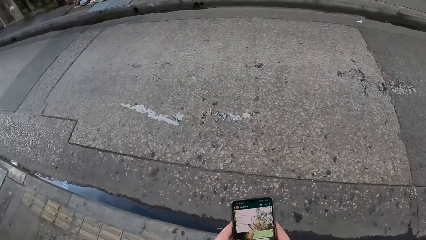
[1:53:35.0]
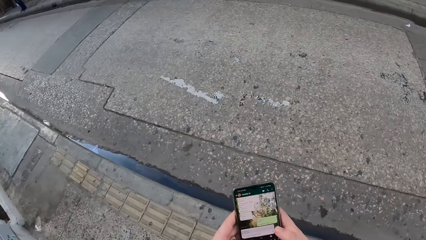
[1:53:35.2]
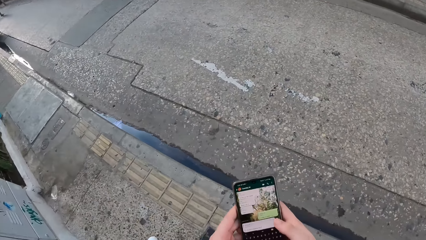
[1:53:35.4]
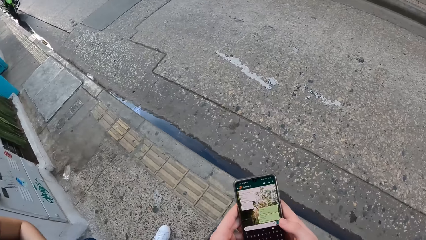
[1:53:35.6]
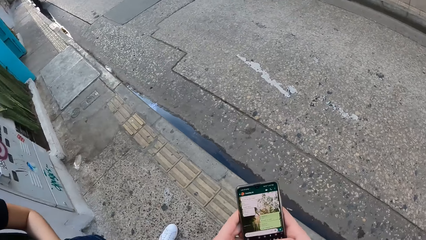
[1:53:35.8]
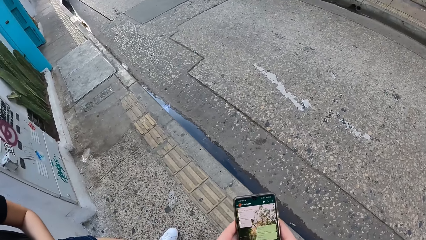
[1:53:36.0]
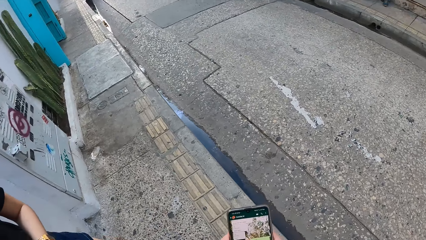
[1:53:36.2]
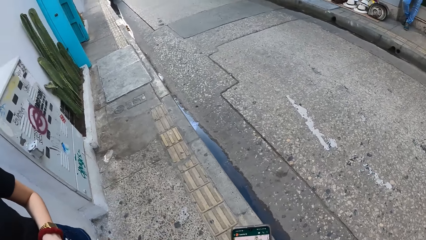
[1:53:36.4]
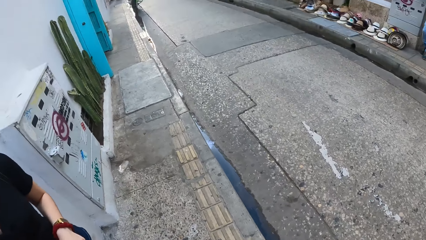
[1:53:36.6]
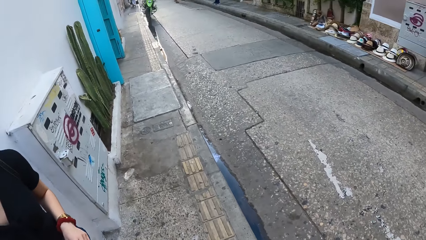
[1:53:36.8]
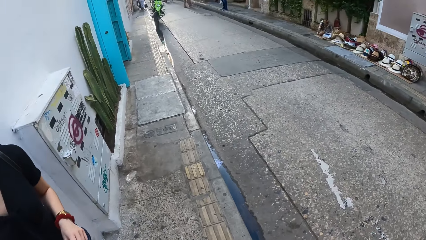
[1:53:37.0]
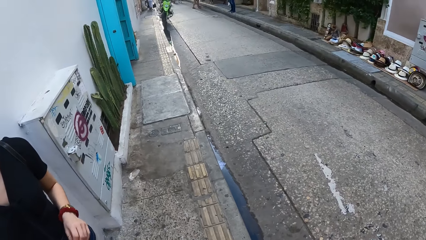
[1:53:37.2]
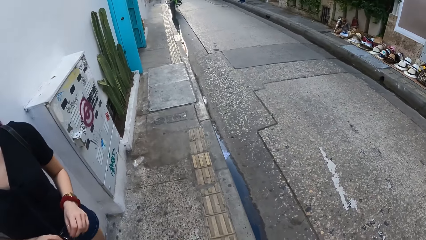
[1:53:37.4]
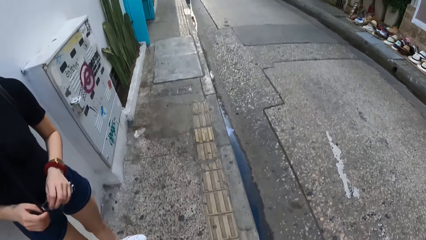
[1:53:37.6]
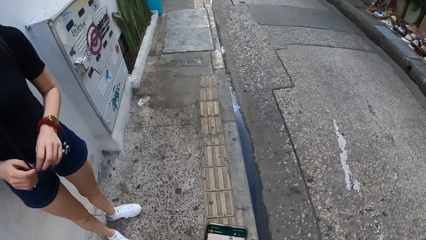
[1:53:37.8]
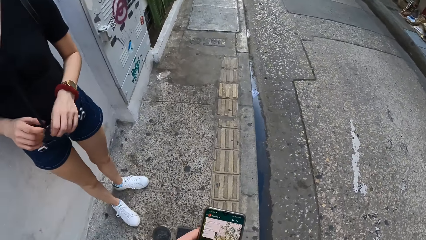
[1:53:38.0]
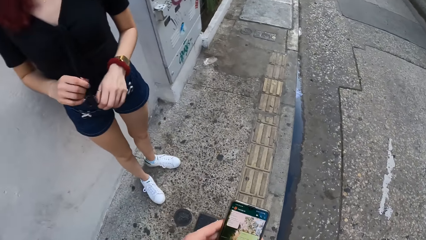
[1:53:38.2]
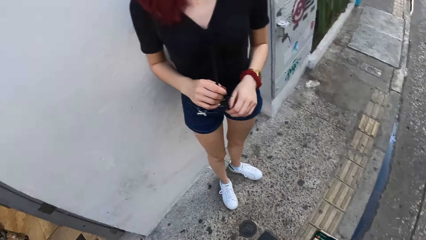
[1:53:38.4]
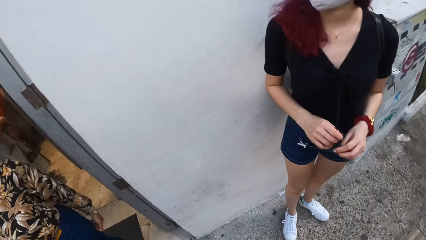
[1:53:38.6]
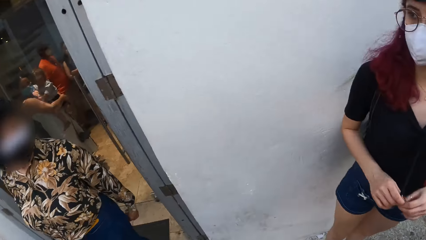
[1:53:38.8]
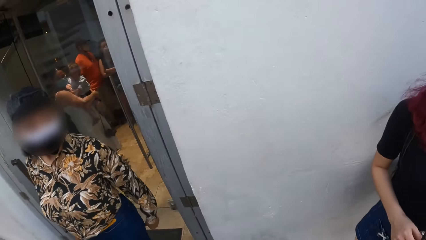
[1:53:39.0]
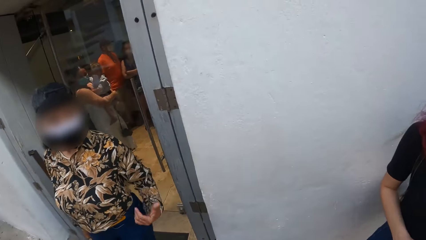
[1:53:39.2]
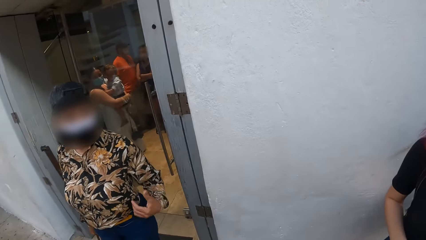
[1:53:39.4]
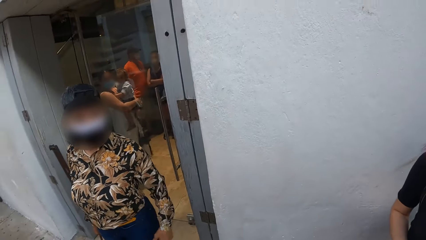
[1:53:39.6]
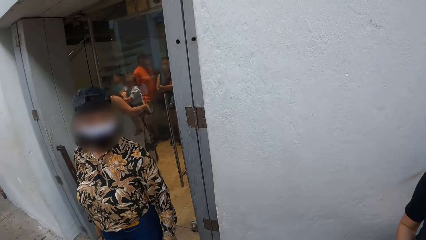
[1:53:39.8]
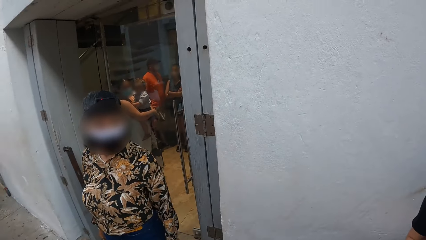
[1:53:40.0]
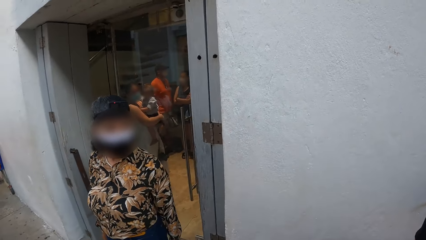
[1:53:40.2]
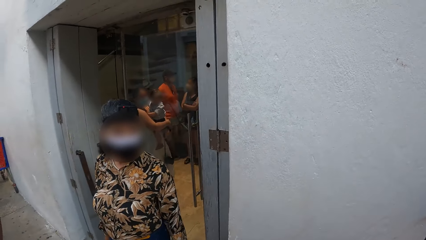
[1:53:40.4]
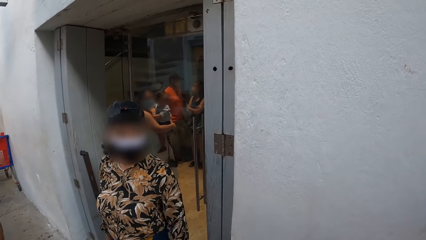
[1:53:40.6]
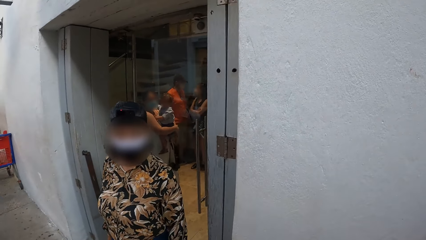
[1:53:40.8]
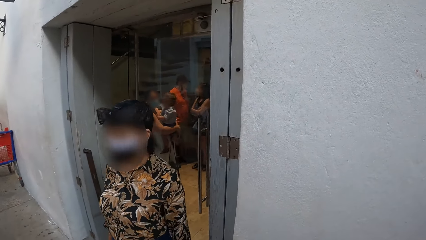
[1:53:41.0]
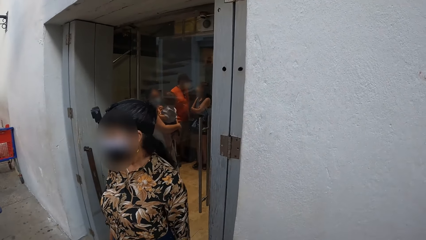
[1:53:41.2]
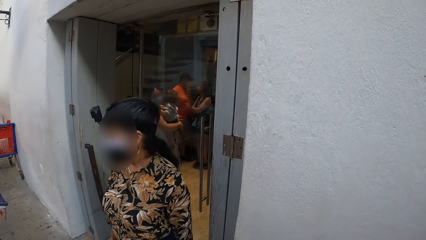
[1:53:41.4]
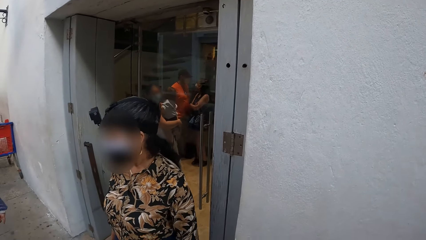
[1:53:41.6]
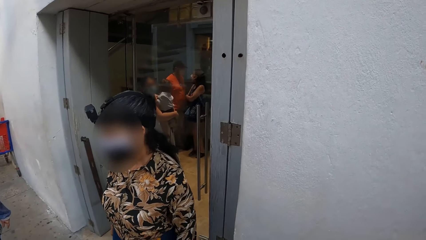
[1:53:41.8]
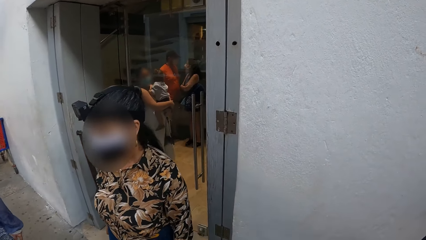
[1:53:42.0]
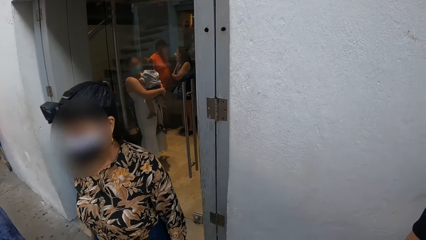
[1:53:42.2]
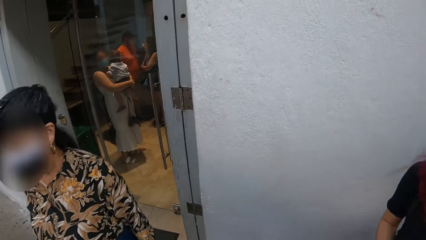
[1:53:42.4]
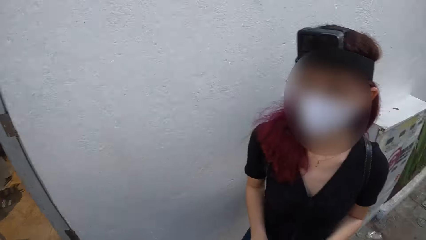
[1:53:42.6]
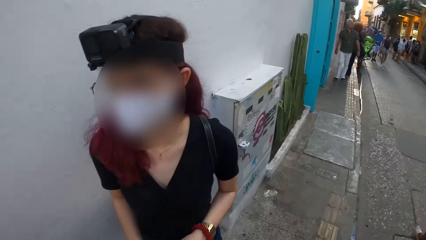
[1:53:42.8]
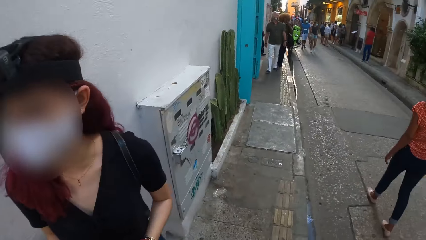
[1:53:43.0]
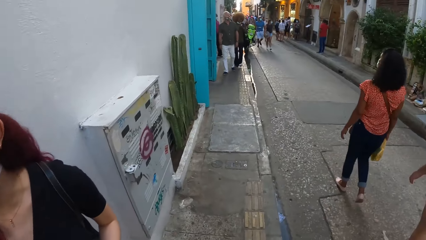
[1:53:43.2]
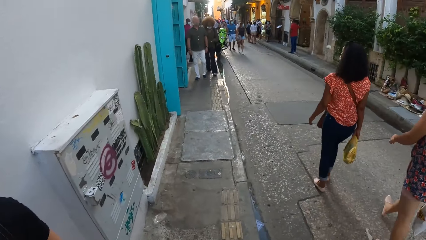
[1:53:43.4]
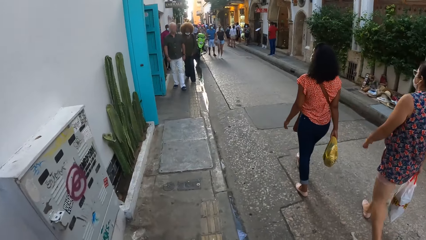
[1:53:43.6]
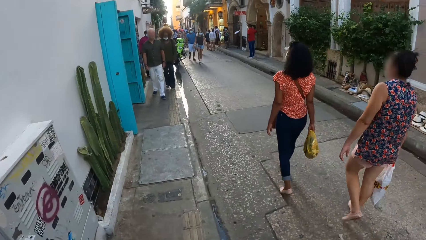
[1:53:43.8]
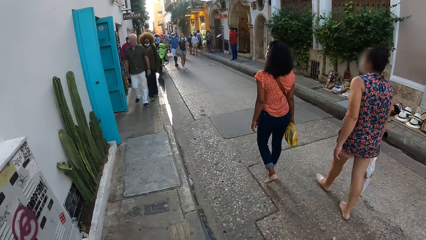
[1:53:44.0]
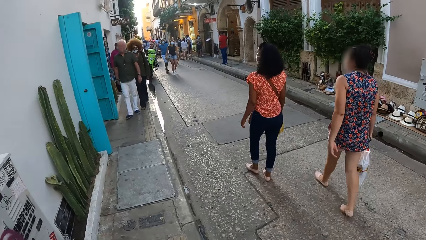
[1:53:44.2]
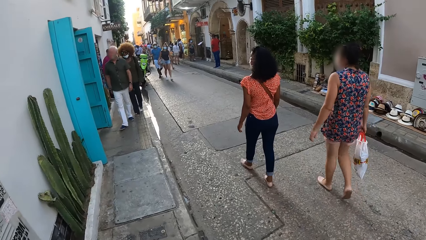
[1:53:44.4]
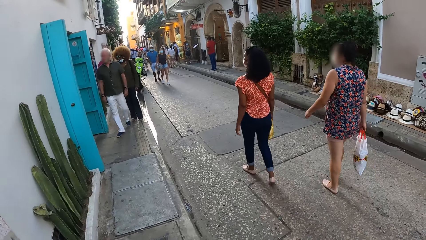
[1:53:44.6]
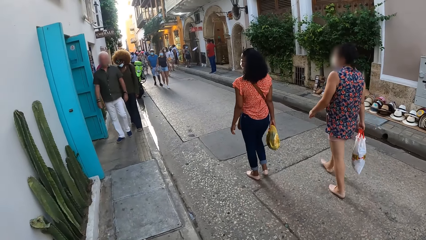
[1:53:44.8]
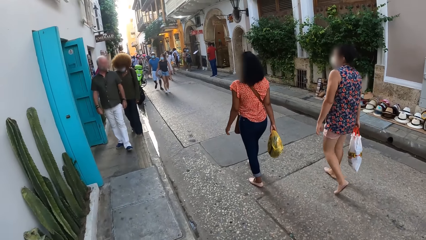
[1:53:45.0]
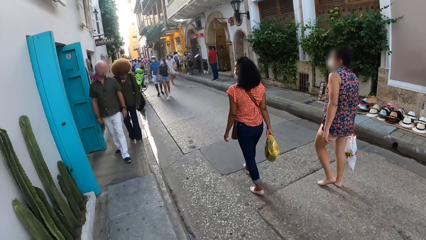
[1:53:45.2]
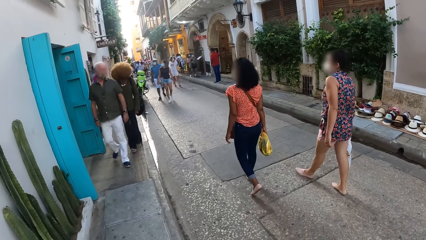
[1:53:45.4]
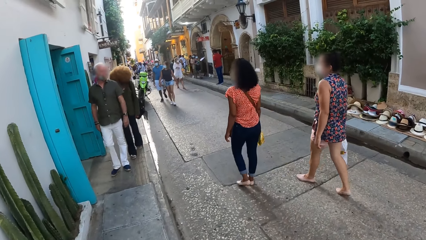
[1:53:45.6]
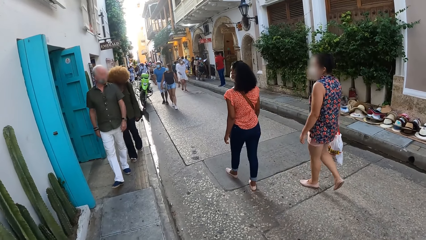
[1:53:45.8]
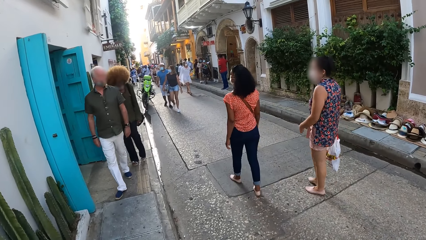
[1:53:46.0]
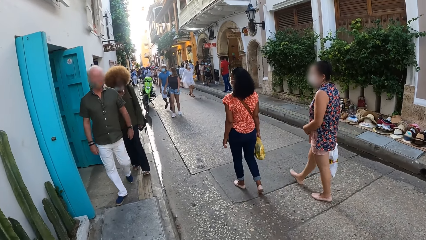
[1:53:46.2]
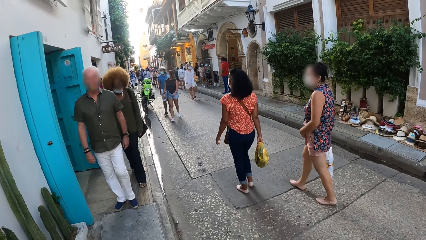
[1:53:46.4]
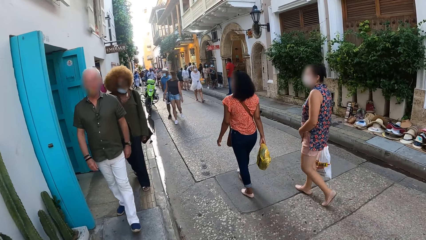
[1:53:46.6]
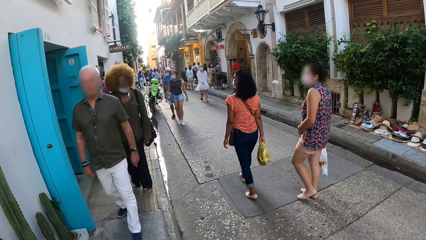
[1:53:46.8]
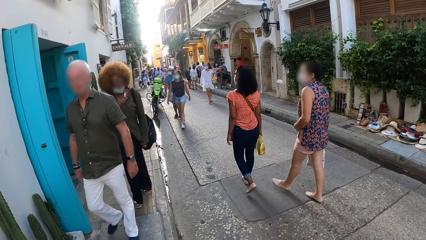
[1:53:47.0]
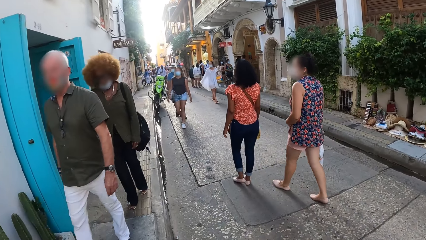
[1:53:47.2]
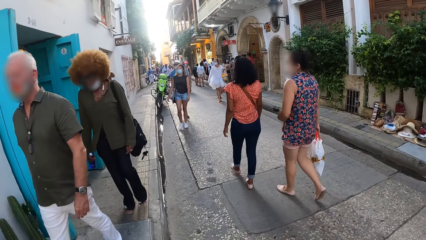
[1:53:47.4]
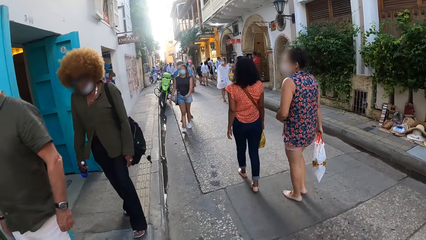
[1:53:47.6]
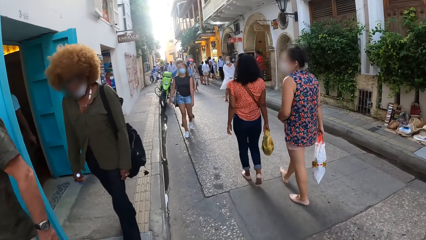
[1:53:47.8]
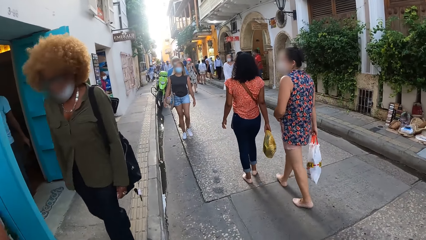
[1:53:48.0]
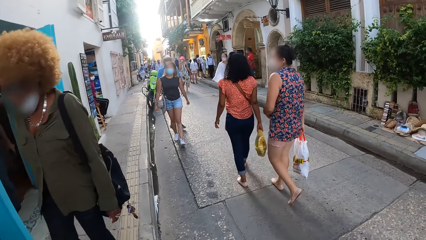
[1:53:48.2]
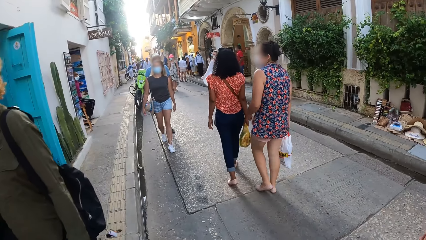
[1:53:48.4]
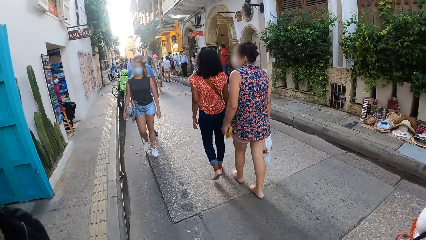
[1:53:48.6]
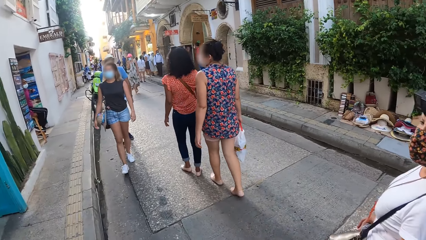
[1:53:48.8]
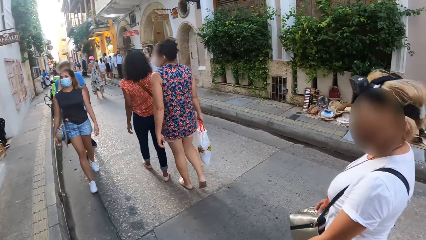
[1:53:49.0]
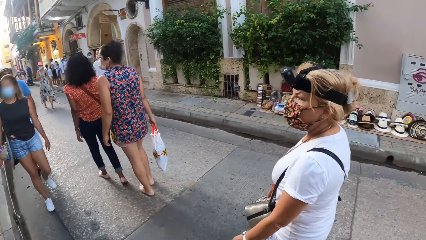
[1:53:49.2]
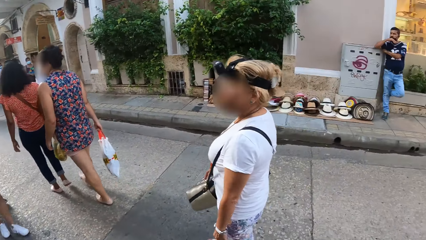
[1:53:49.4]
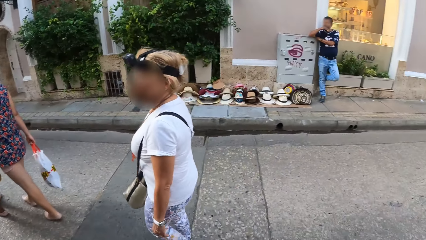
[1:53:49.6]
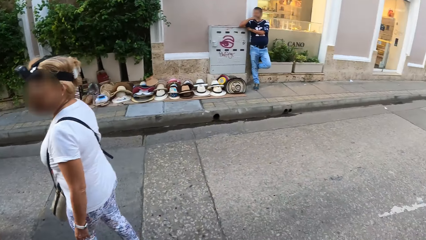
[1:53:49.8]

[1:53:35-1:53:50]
The camera wearer operates the phone. They look at a woman. They walk in the streets.
